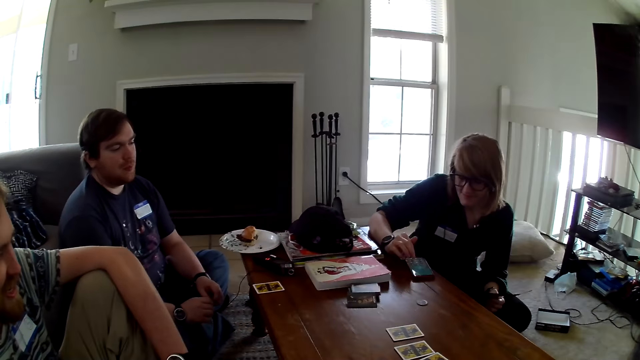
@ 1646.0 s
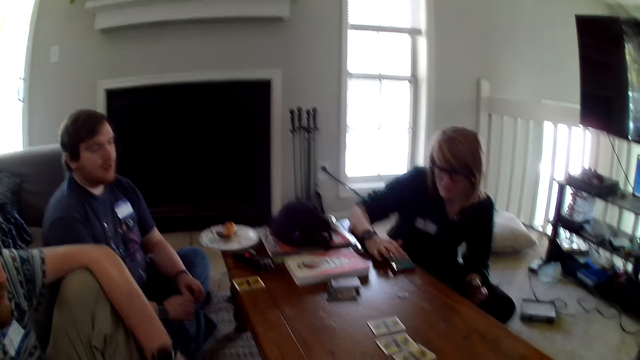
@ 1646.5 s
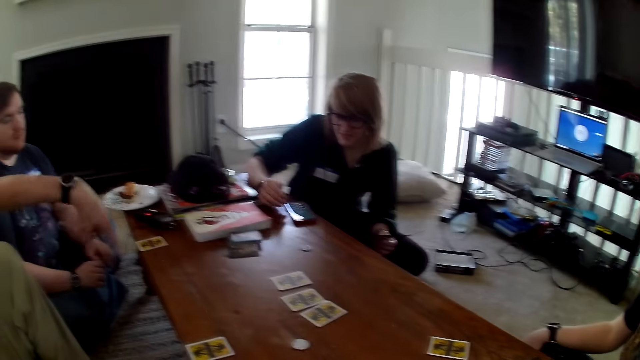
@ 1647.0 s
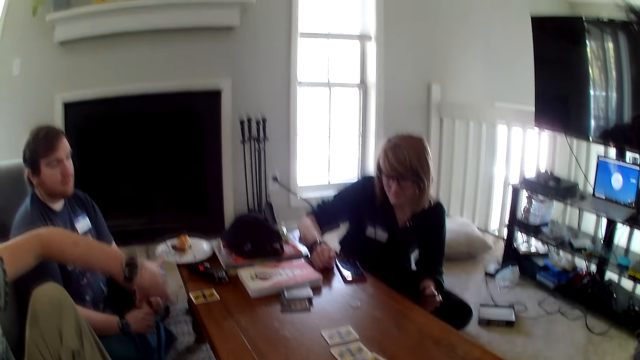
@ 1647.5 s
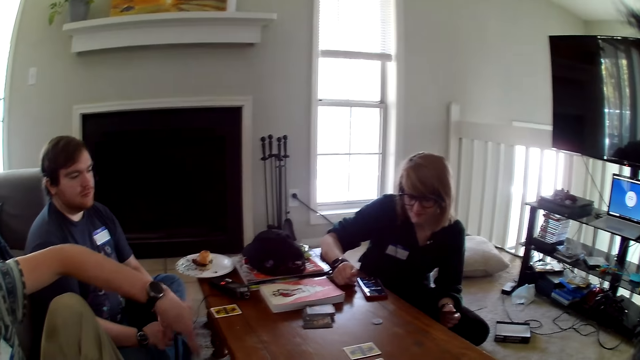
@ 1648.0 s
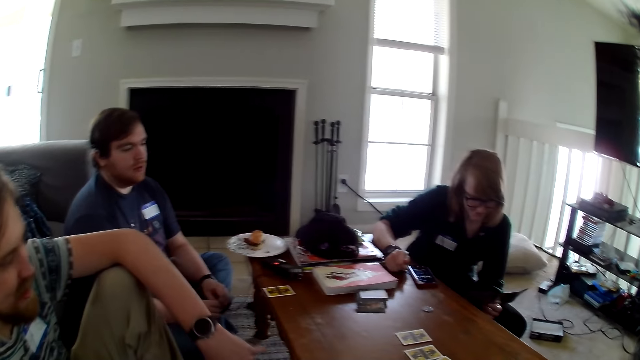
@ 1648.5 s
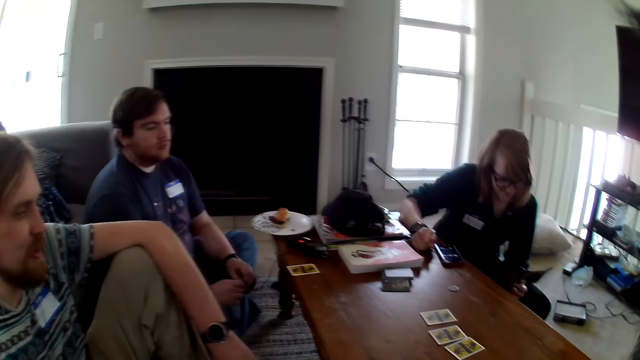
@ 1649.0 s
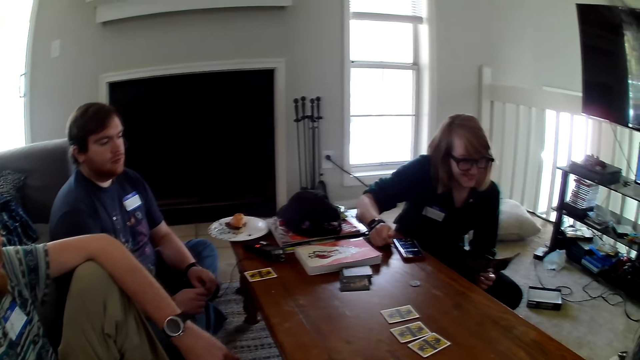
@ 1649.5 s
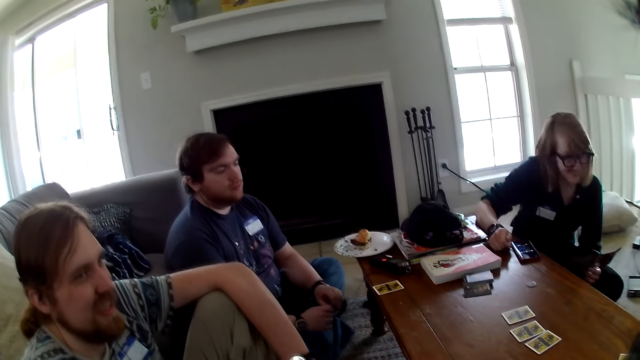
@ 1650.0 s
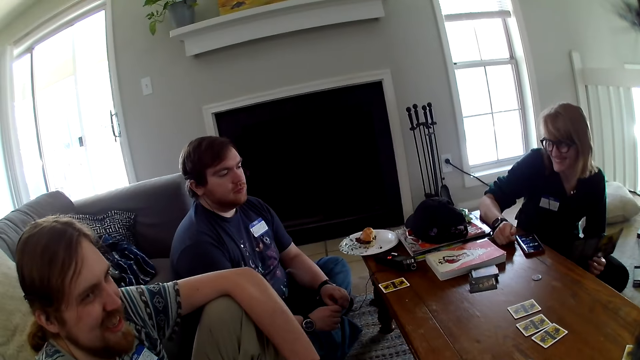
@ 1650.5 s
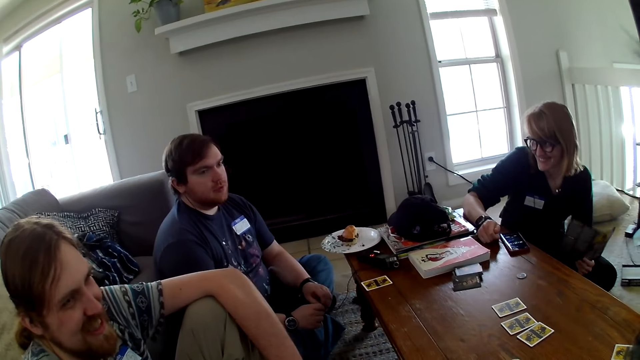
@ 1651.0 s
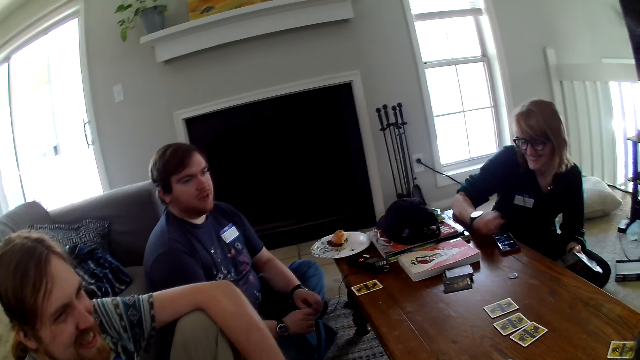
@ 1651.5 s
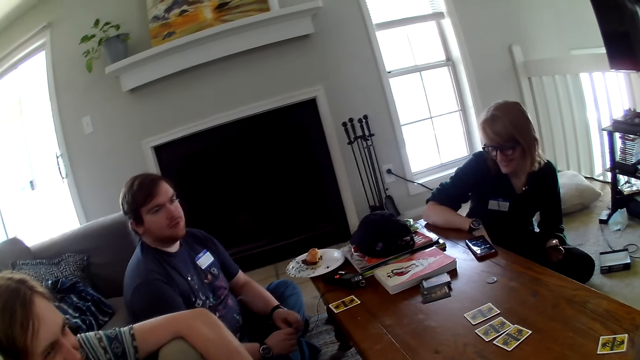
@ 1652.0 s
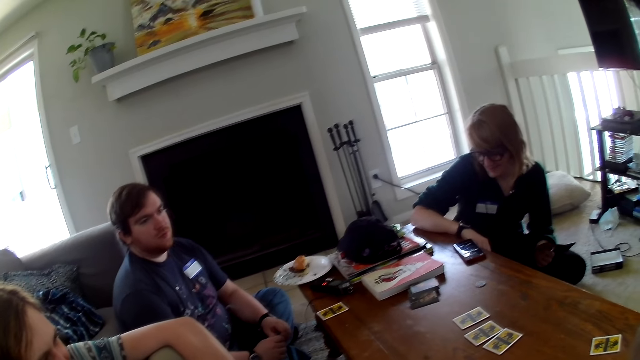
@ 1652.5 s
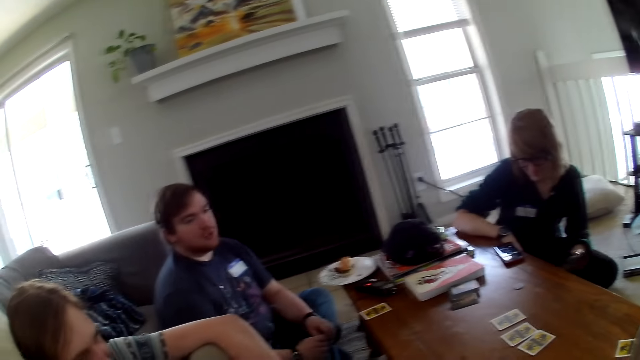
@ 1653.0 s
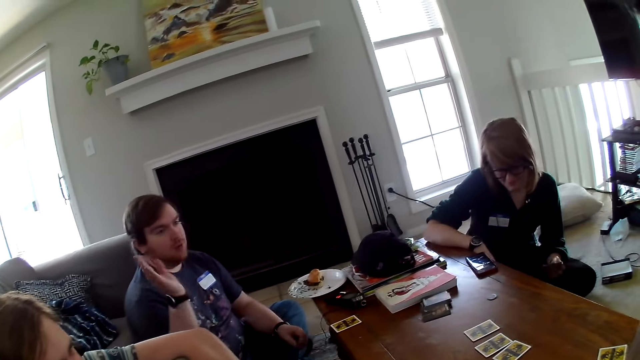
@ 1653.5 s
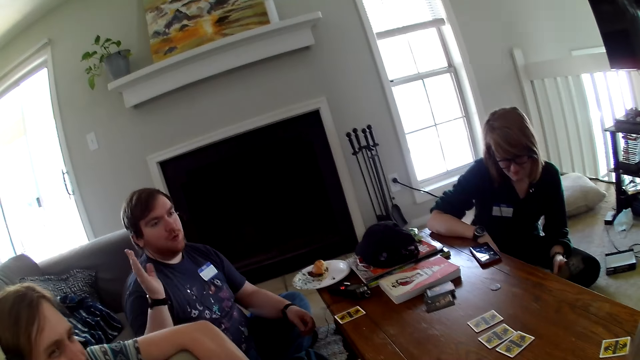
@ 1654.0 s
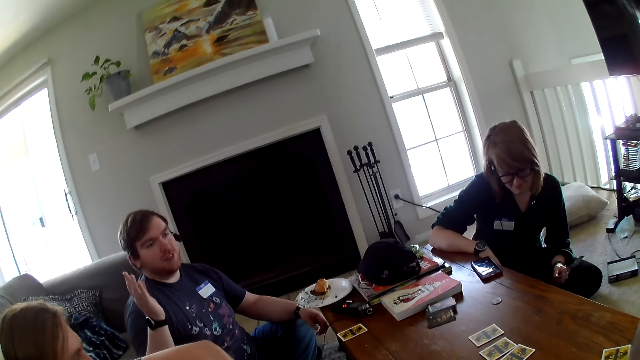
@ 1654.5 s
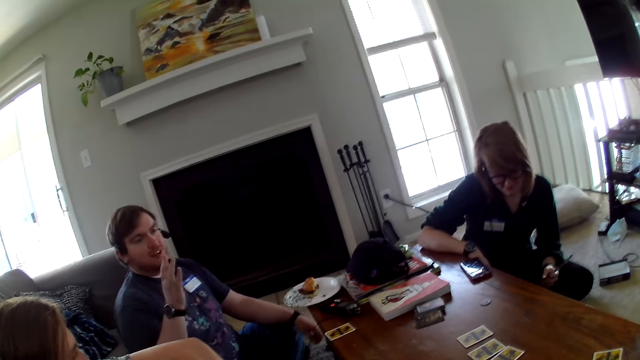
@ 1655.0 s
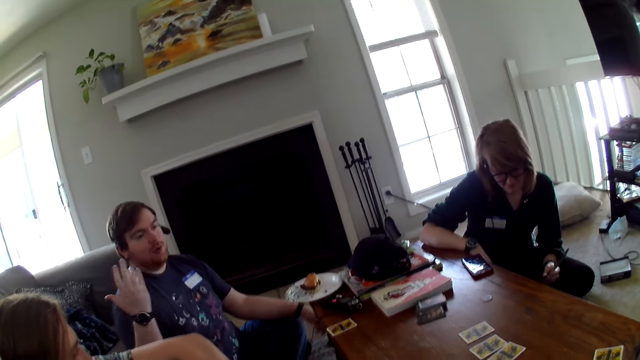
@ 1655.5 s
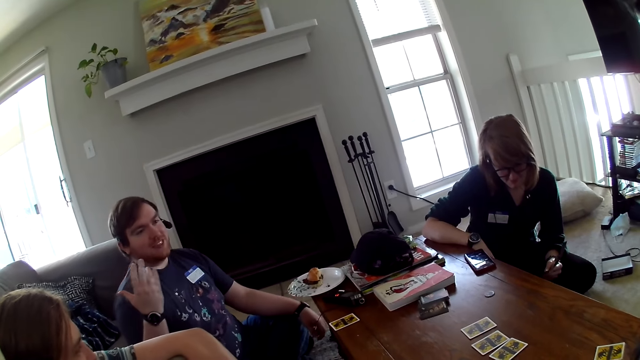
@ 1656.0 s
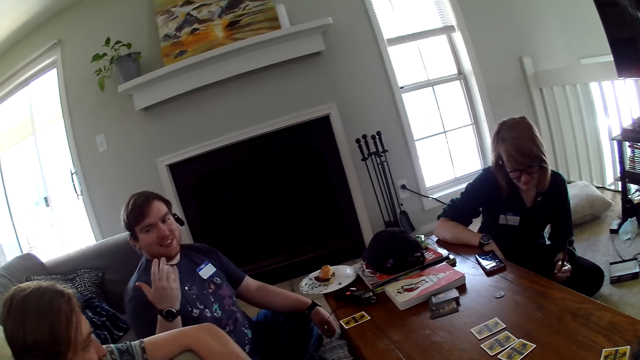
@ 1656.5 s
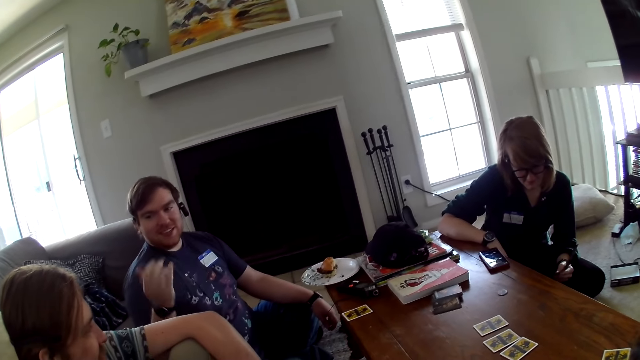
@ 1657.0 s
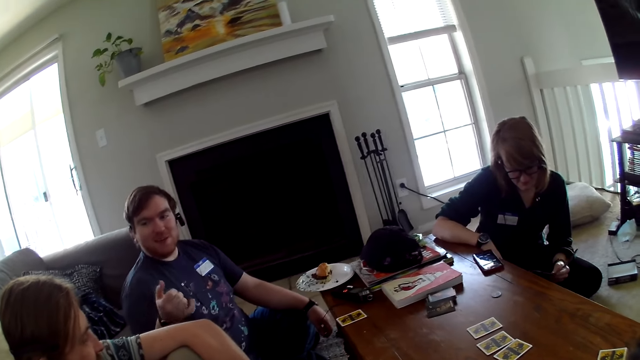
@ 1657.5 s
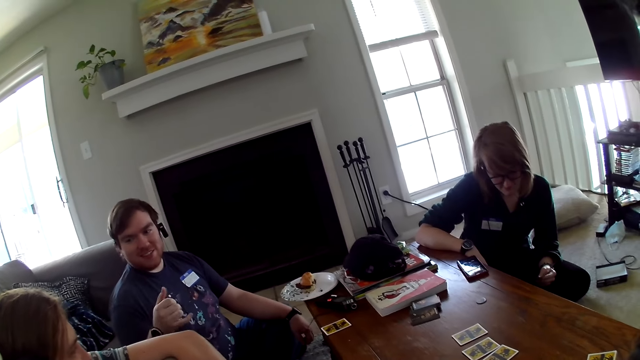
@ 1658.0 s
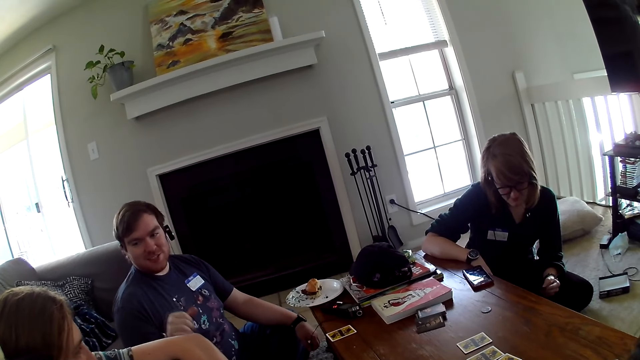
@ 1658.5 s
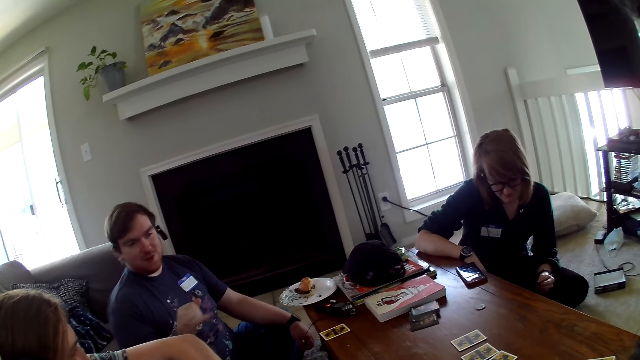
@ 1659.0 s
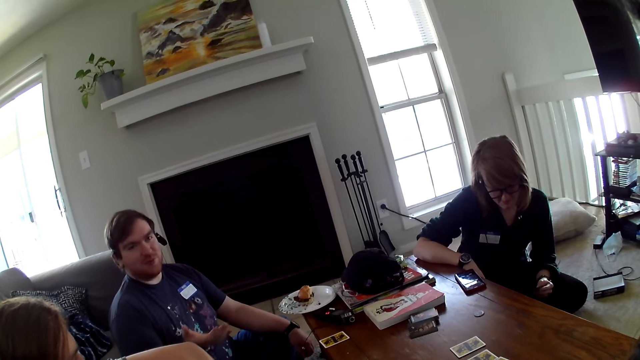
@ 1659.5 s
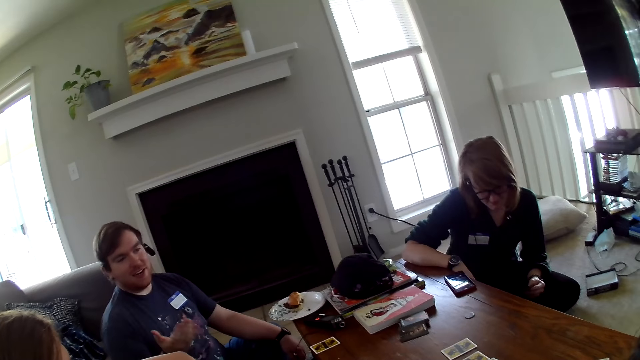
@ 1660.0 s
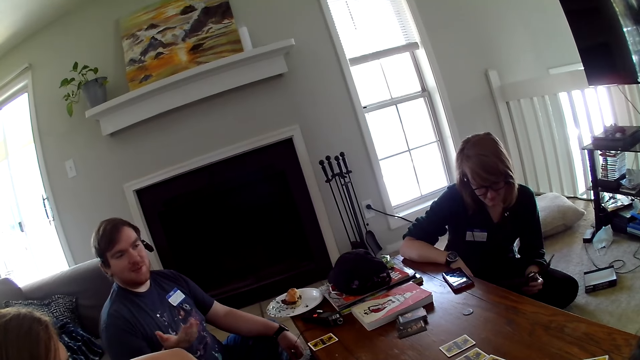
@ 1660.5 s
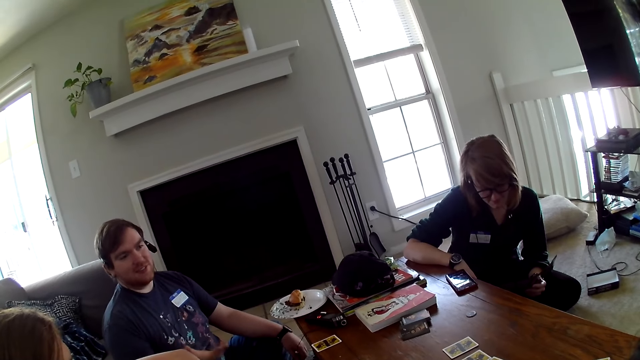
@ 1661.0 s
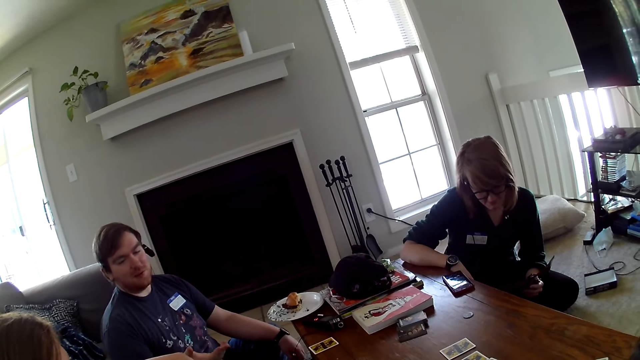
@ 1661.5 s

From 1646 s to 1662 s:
A woman operates the phone. A man moves the hand. Another man moves the hand. A man talks with another man.

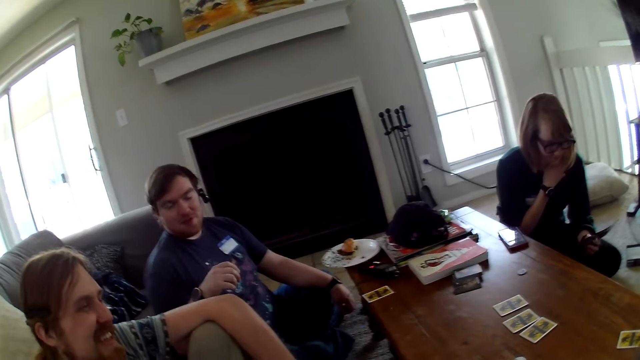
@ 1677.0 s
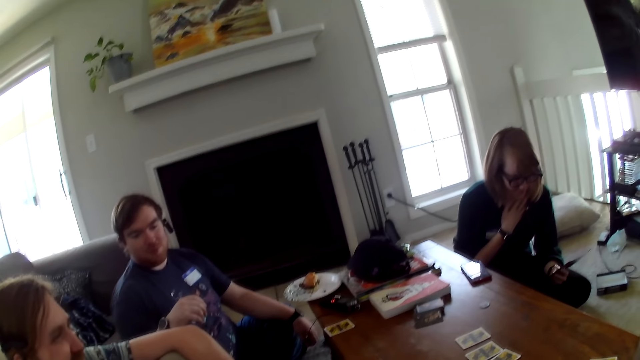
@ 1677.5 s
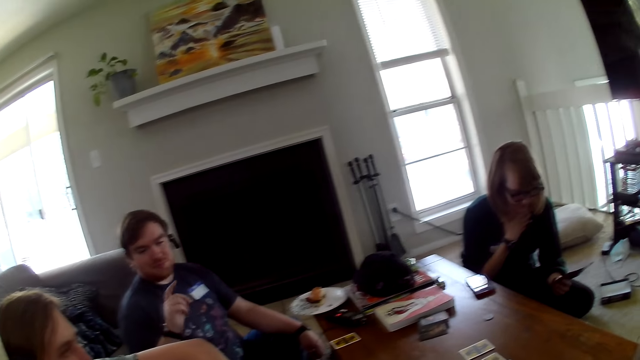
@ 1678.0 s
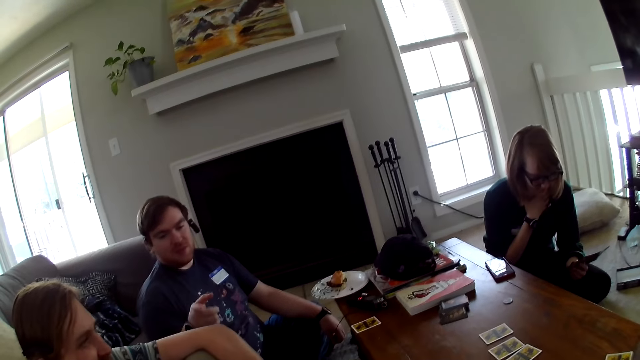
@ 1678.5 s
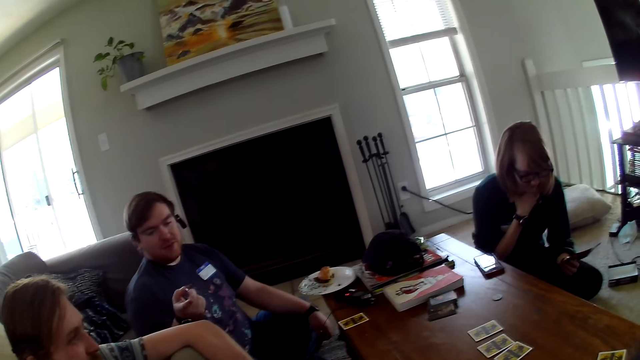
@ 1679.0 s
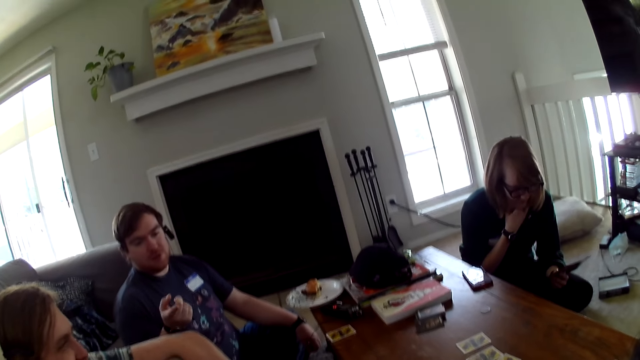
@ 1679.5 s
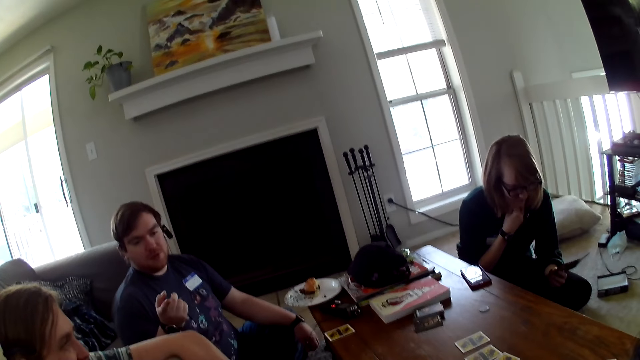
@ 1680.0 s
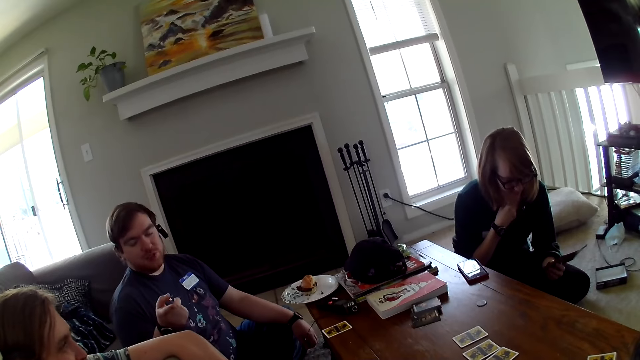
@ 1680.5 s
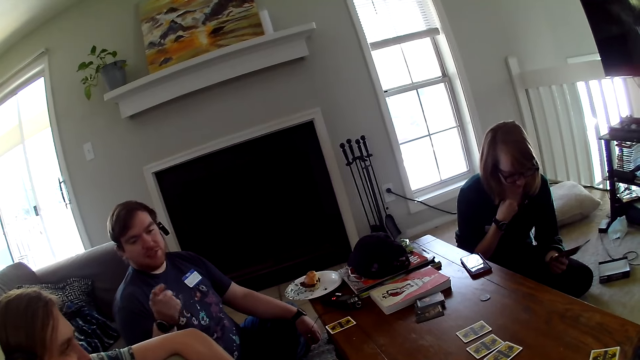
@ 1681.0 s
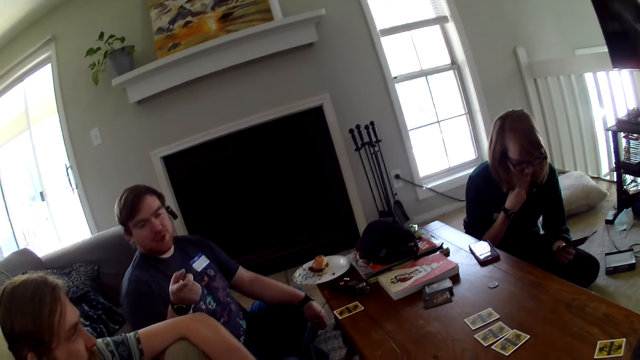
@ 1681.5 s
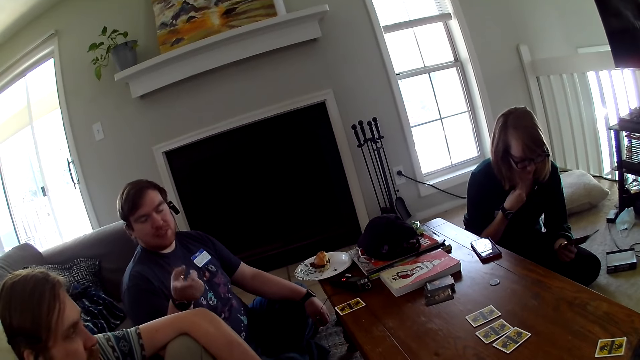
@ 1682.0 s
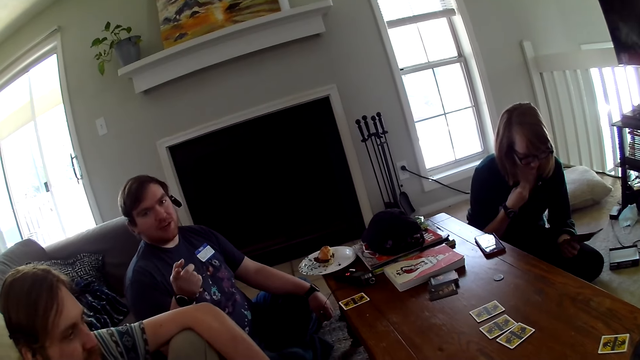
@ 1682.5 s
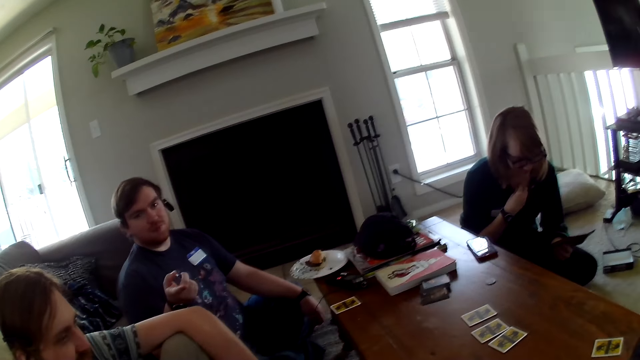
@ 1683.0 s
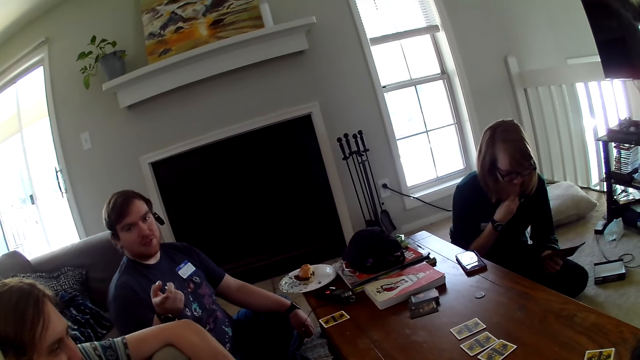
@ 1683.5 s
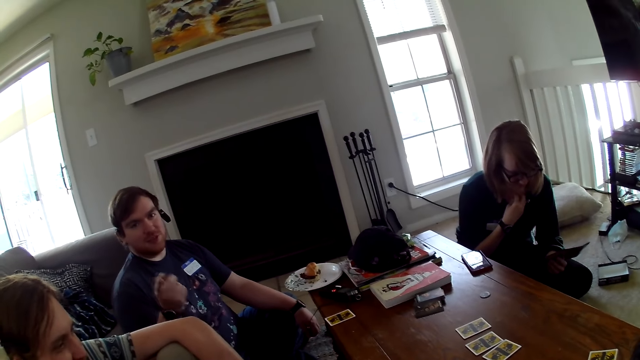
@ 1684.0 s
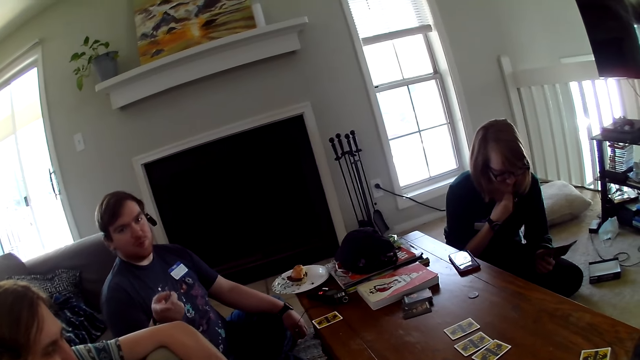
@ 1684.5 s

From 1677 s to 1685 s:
A man moves the hand.
